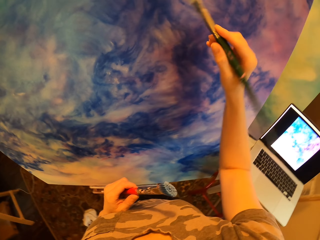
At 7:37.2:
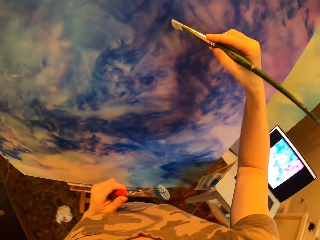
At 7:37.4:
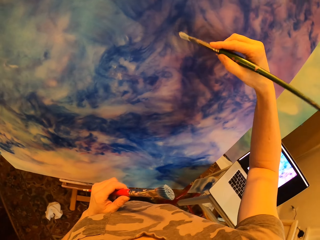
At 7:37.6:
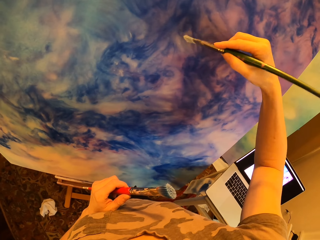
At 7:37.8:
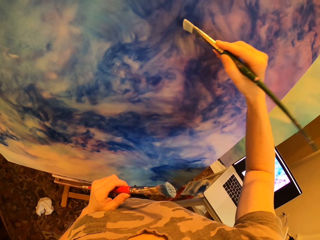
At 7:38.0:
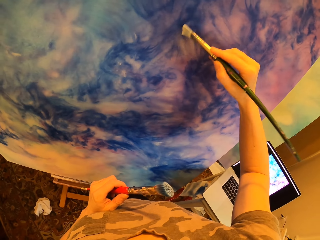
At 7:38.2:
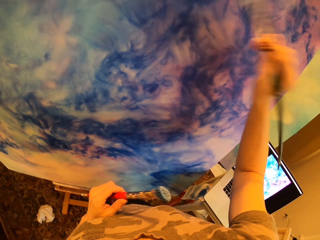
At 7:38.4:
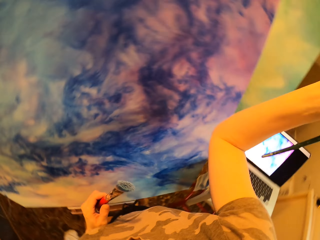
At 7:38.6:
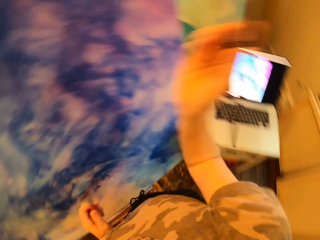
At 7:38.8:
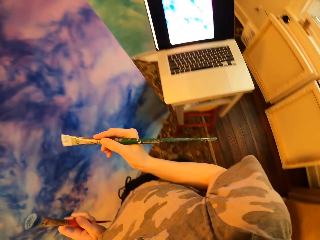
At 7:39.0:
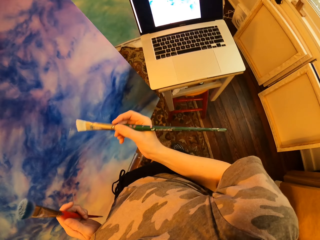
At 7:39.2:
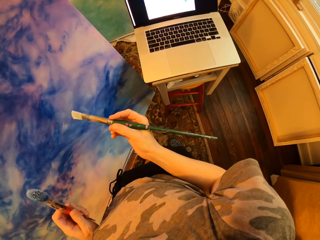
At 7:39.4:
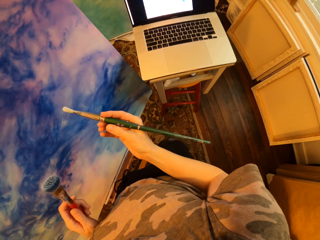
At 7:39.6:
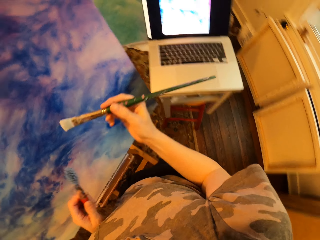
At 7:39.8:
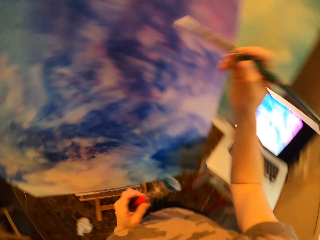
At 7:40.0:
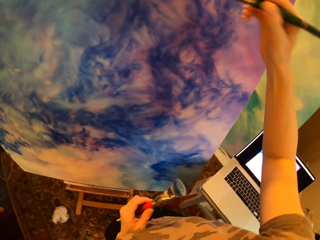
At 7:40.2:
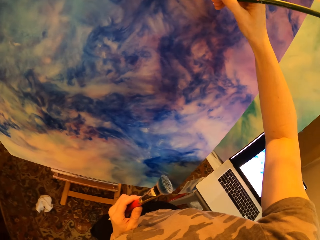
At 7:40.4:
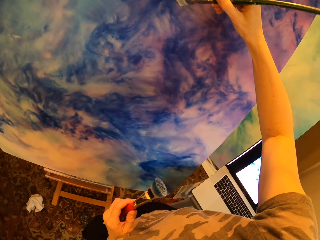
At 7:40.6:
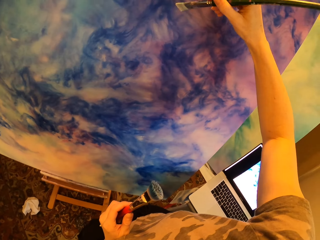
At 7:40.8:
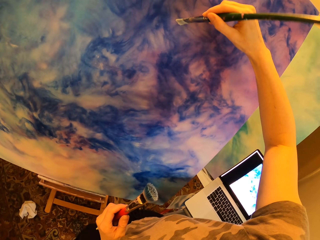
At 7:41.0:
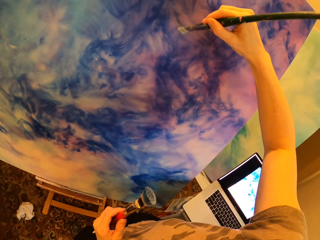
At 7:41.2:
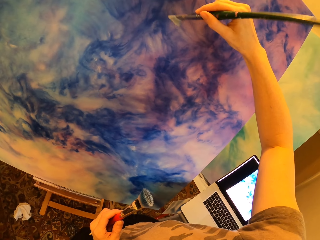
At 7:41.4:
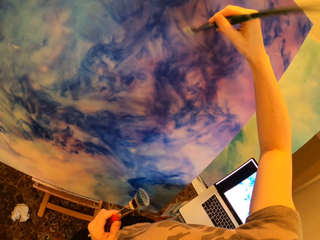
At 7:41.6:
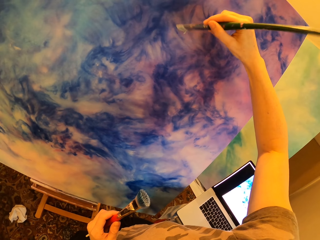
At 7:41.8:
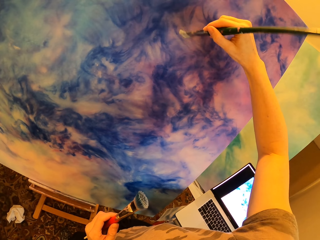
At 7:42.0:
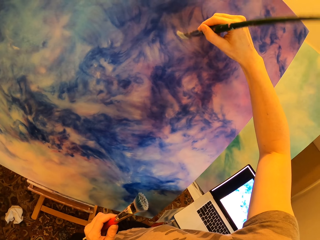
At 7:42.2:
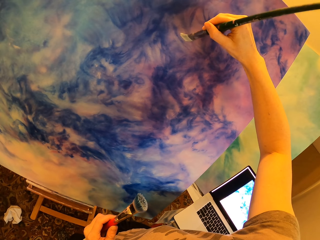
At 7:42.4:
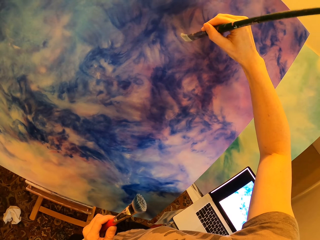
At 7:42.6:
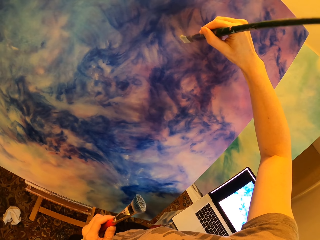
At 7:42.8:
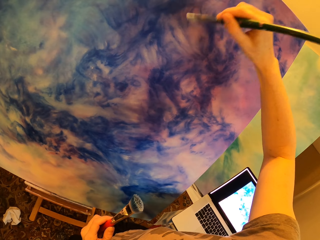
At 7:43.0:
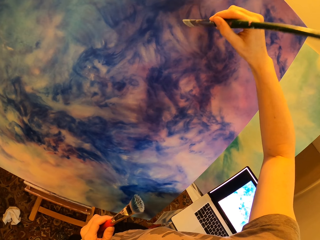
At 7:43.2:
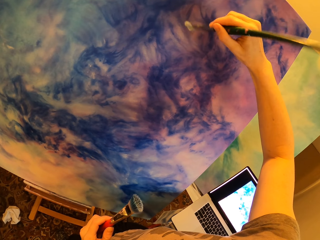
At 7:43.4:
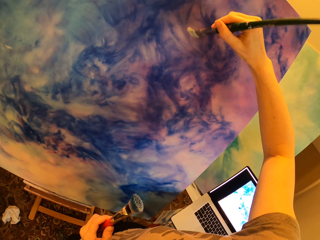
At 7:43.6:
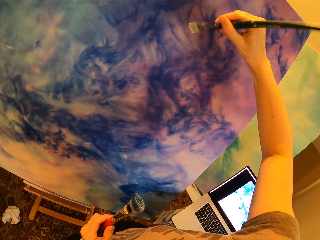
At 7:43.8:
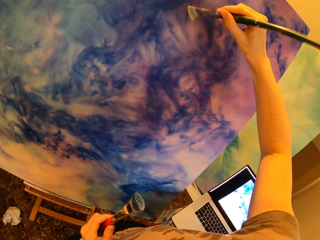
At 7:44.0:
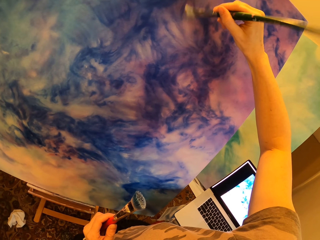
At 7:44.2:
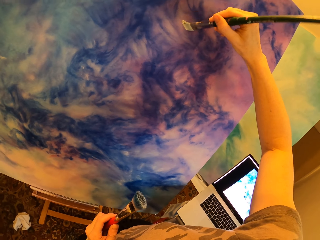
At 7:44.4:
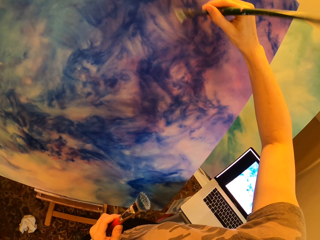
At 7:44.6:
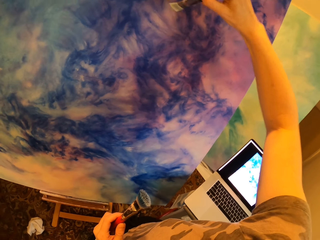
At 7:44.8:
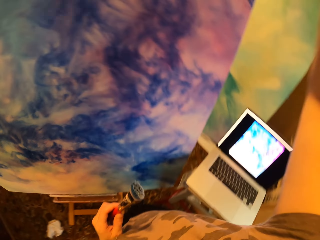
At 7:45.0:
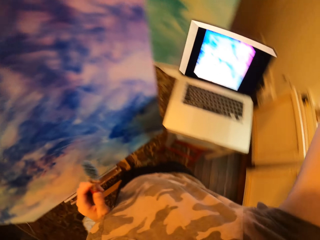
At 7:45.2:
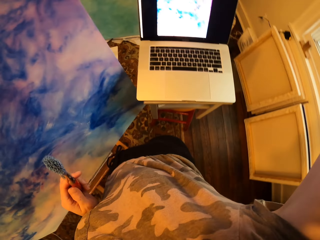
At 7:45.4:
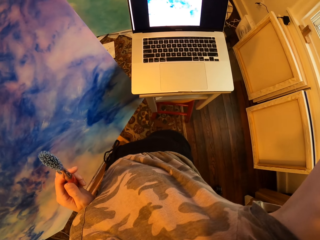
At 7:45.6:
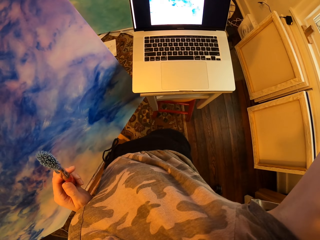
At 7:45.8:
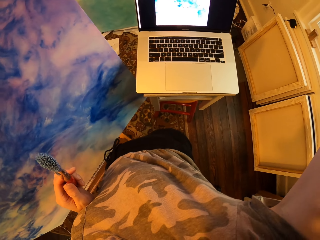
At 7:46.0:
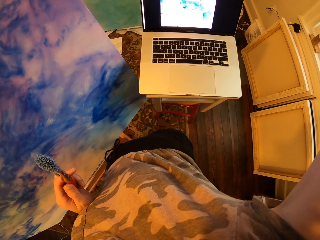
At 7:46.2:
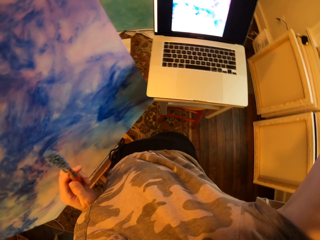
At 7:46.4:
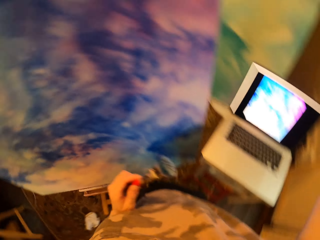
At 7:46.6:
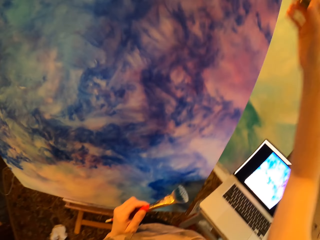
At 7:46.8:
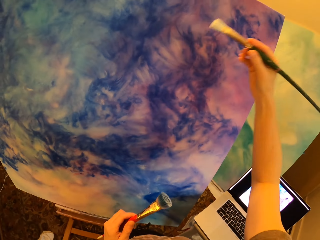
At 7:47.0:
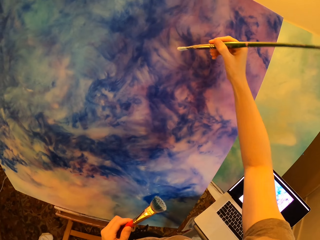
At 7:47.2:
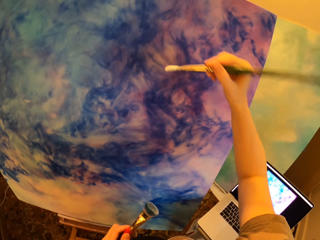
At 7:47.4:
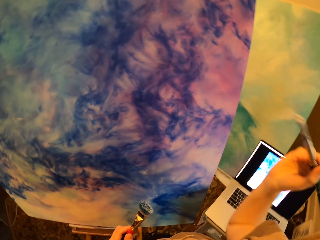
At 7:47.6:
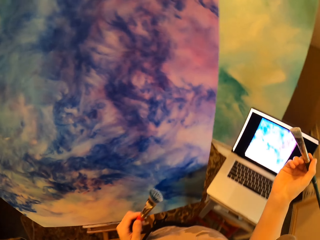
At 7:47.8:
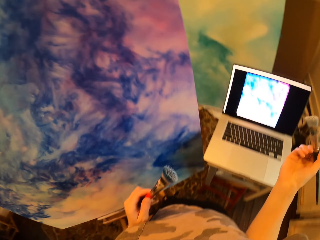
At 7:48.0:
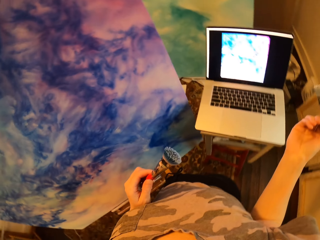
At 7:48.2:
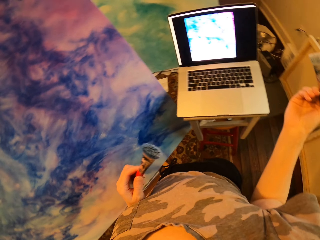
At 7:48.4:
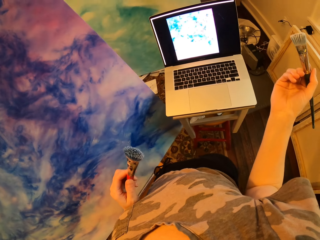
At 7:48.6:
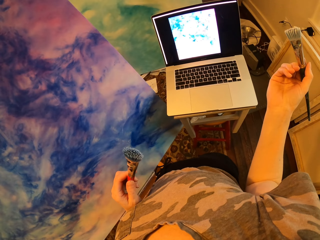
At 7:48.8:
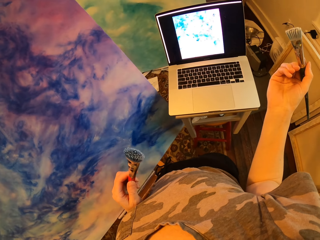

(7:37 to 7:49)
The camera wearer looks at the laptop.

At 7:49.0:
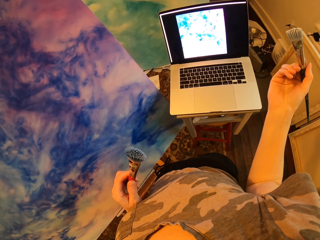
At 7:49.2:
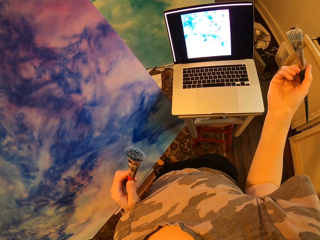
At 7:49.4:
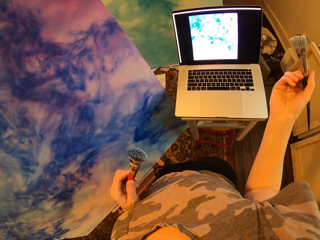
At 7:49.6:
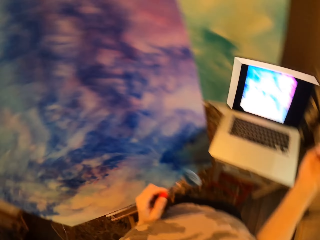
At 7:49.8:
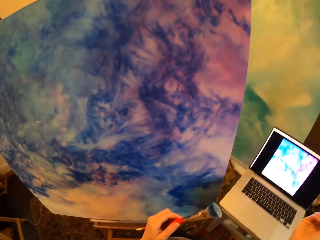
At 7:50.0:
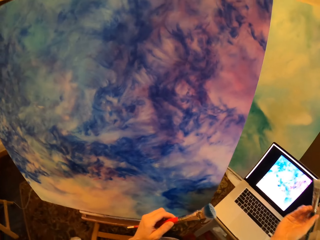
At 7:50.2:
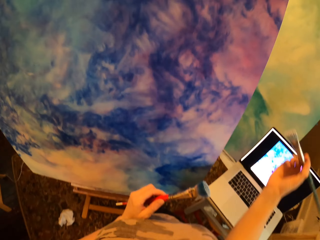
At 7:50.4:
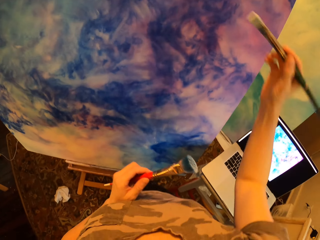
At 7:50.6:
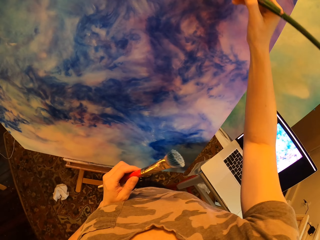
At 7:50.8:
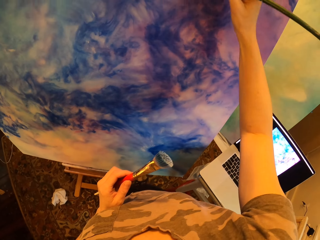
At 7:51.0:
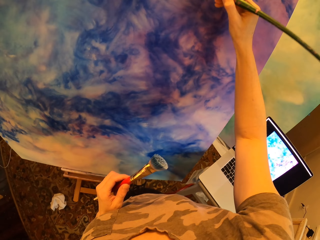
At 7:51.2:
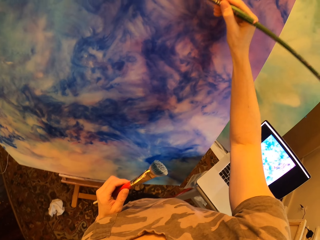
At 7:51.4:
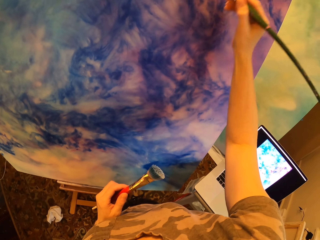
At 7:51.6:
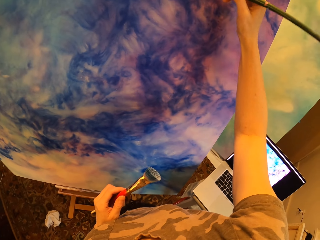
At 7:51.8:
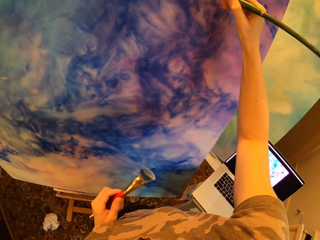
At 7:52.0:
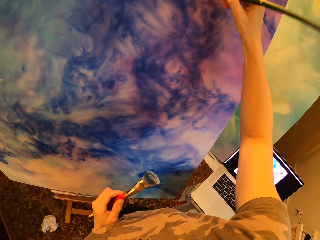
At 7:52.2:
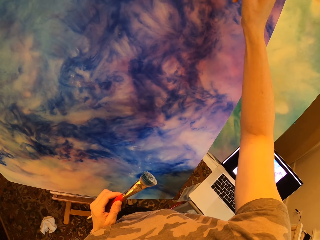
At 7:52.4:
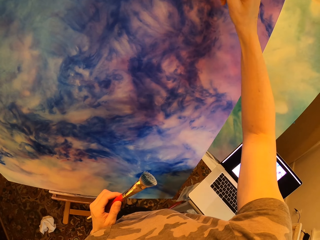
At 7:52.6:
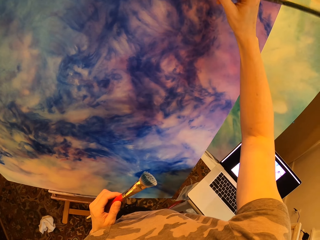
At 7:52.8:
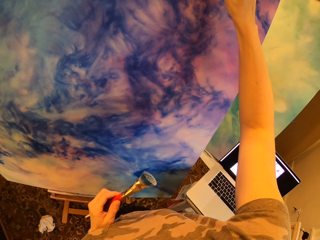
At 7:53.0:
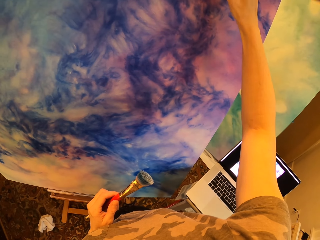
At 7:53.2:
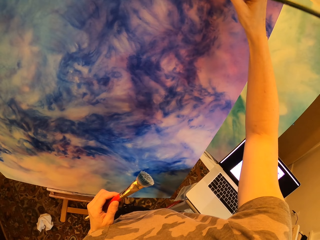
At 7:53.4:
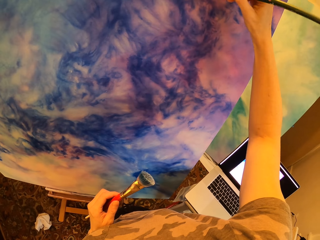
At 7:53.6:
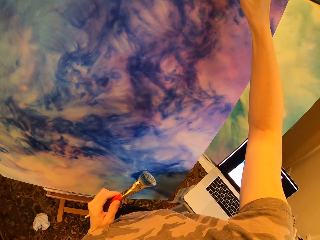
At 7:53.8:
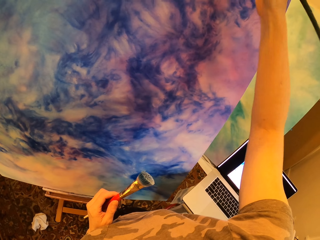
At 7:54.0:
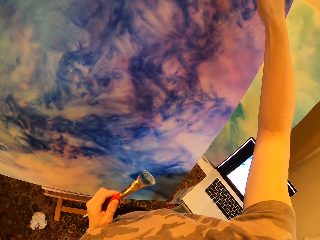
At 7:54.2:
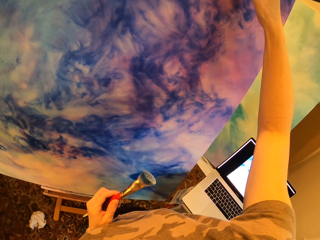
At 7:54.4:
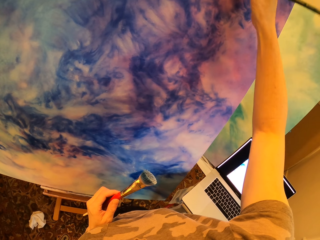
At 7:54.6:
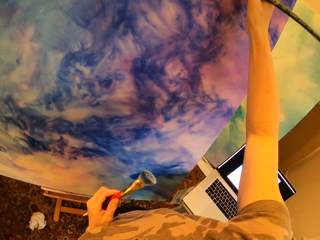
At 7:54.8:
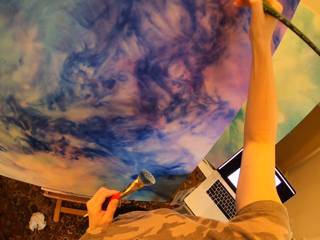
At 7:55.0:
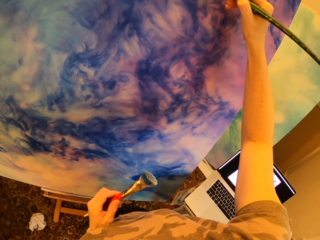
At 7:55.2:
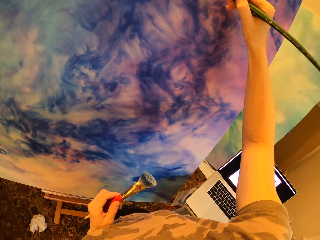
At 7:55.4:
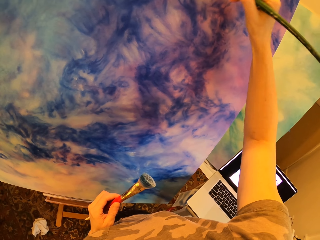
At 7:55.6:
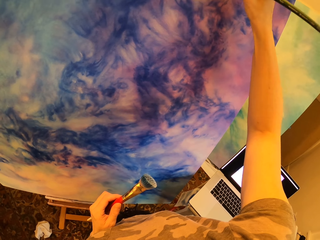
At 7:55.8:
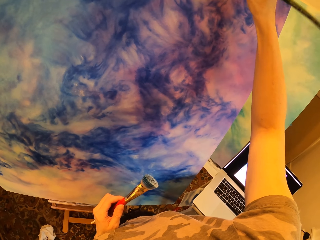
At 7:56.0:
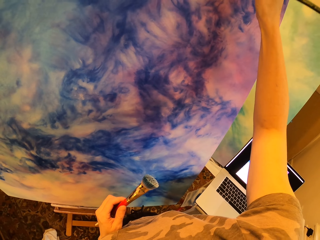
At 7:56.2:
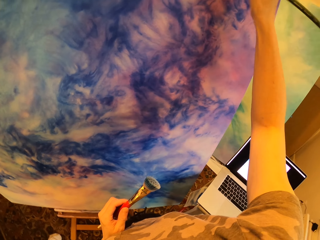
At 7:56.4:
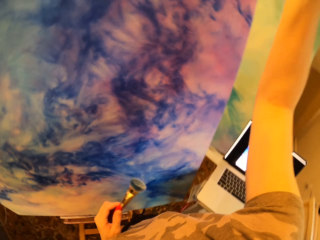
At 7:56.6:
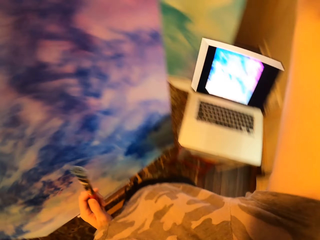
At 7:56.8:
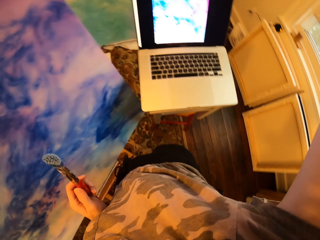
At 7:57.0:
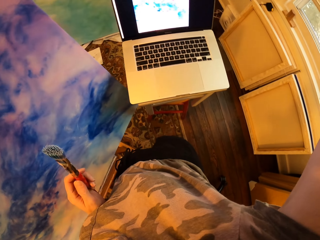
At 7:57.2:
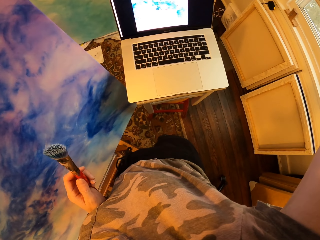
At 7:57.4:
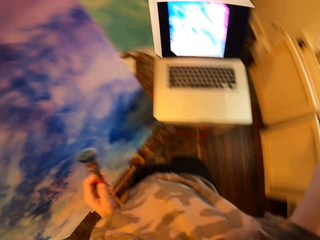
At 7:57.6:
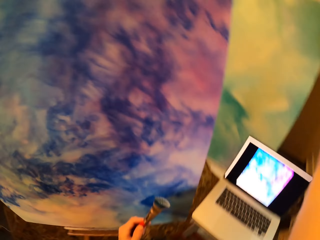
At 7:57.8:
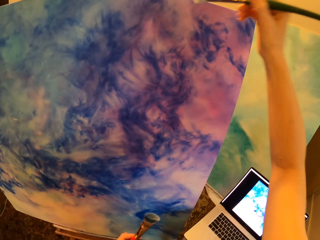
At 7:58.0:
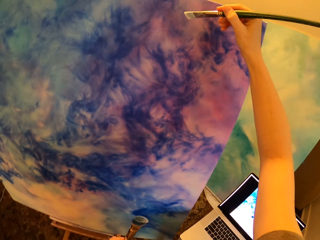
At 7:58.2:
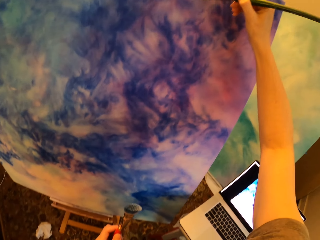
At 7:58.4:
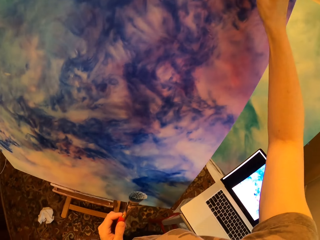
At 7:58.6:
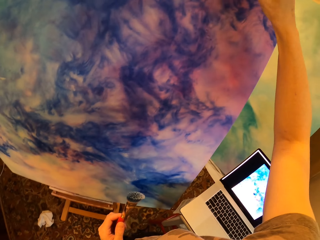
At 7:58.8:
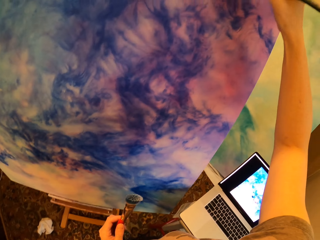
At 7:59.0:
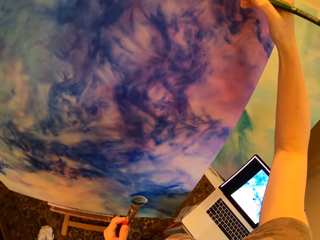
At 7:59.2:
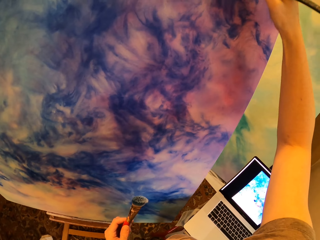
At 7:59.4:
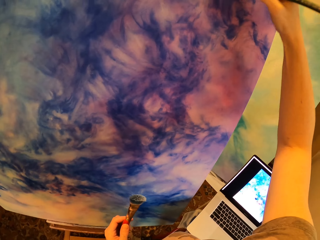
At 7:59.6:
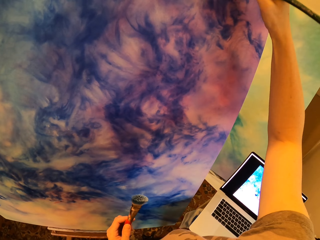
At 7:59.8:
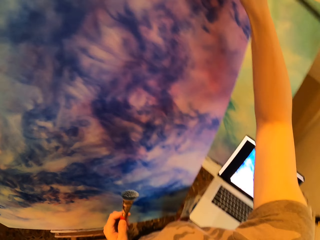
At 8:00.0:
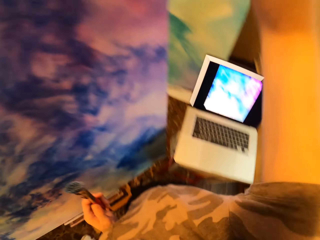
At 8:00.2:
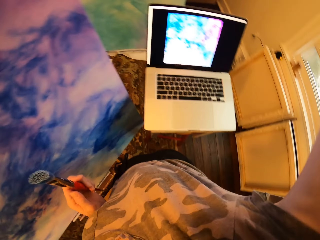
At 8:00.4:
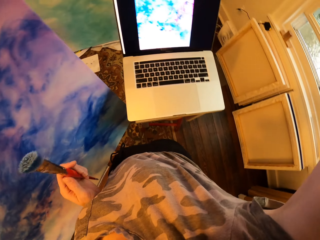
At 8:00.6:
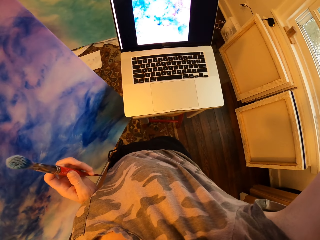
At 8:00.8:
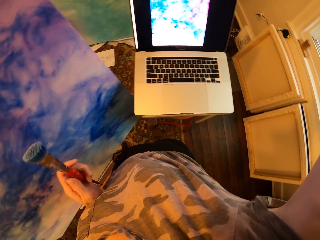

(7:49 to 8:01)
The camera wearer paints the wall board. They look at the laptop. They paint the wall board.
